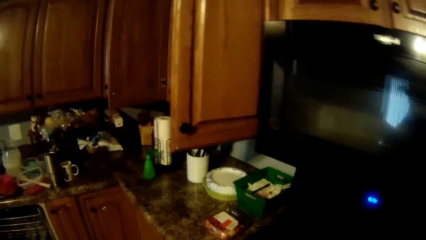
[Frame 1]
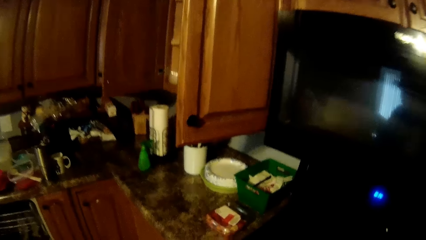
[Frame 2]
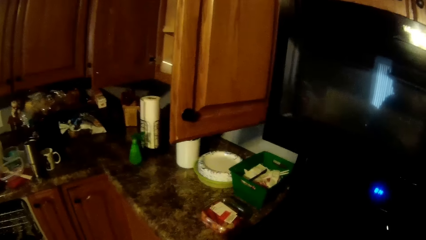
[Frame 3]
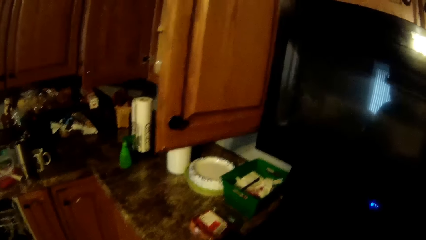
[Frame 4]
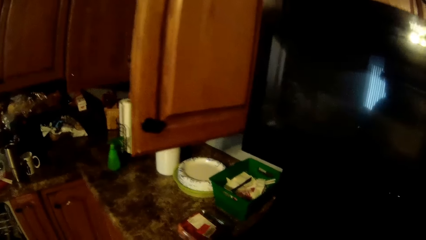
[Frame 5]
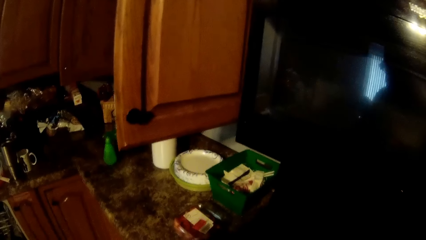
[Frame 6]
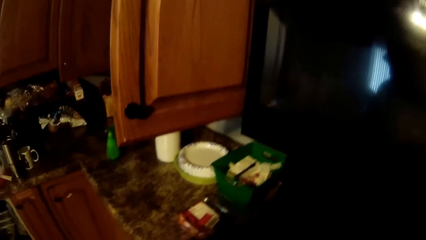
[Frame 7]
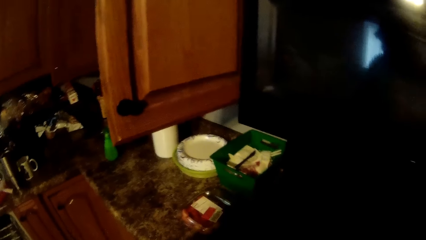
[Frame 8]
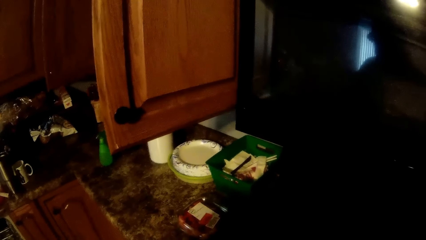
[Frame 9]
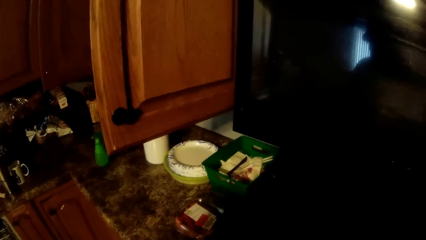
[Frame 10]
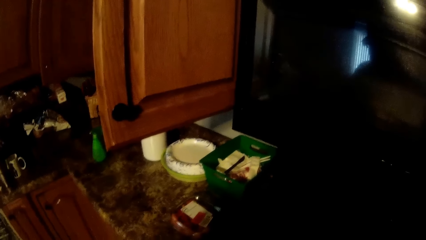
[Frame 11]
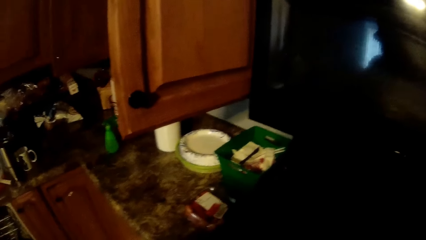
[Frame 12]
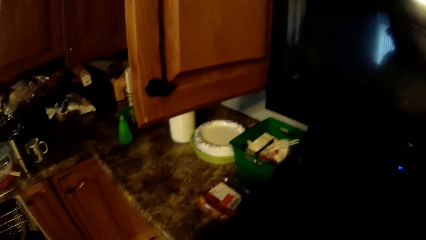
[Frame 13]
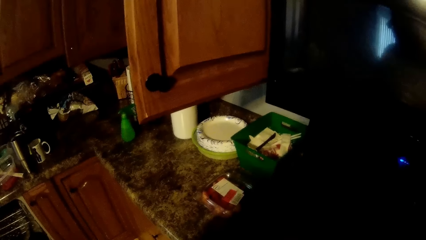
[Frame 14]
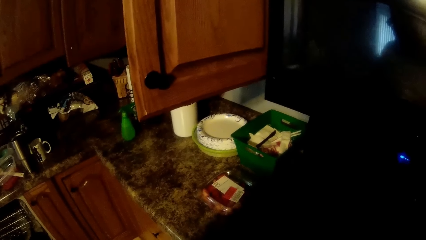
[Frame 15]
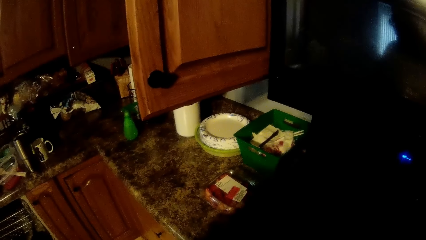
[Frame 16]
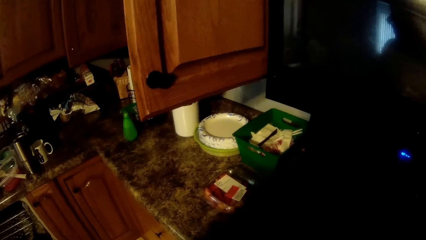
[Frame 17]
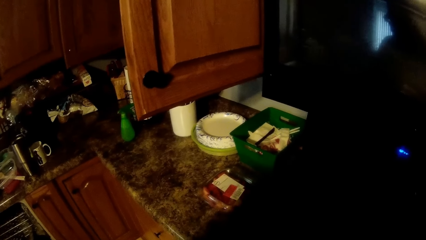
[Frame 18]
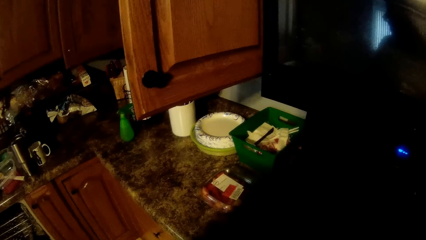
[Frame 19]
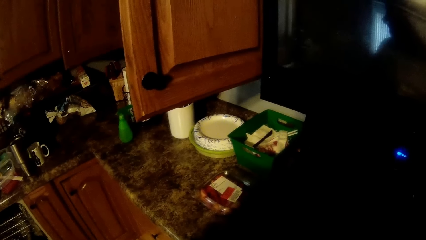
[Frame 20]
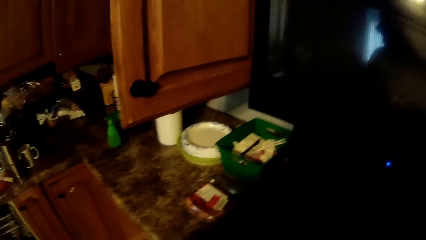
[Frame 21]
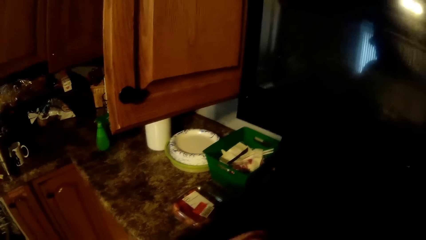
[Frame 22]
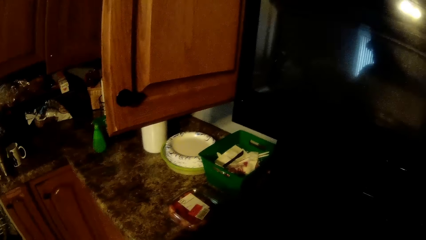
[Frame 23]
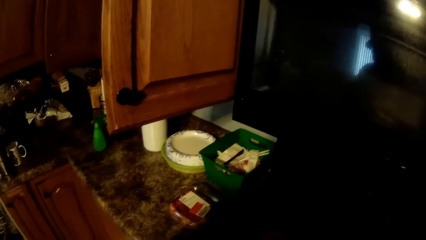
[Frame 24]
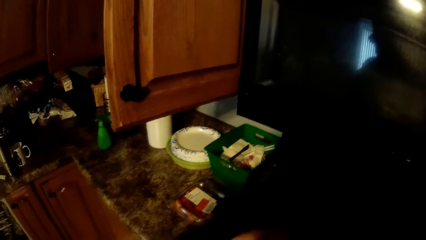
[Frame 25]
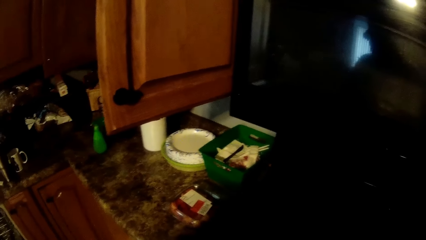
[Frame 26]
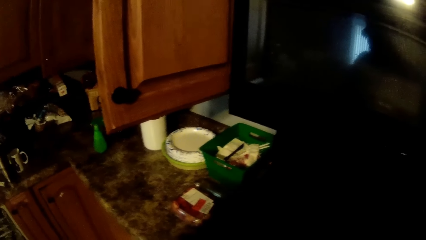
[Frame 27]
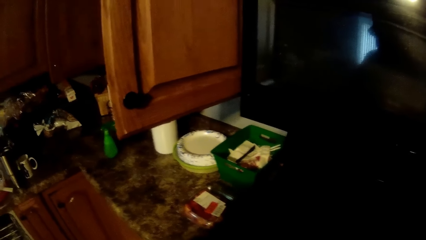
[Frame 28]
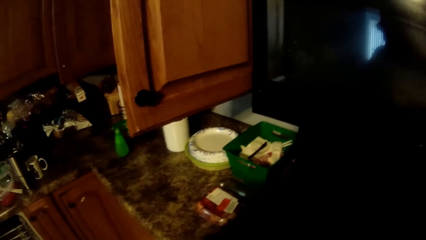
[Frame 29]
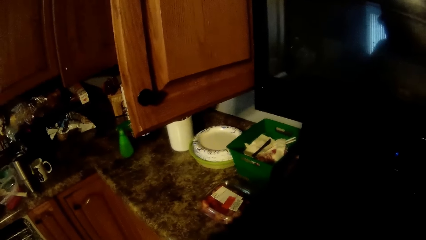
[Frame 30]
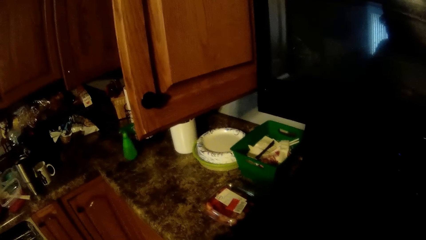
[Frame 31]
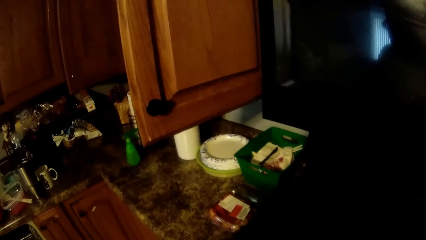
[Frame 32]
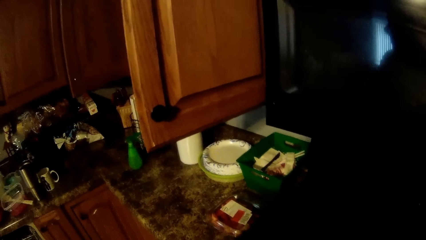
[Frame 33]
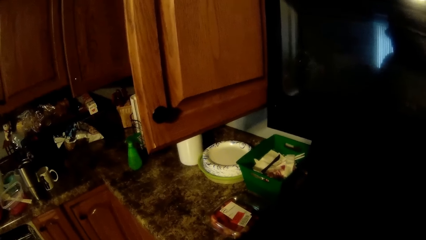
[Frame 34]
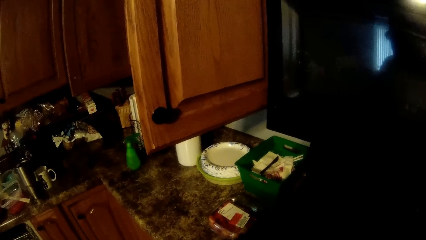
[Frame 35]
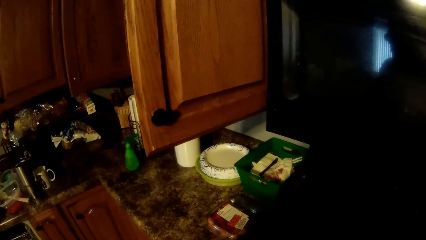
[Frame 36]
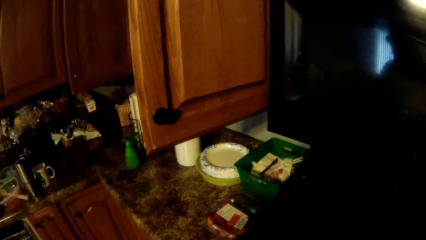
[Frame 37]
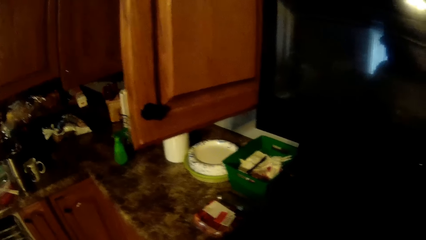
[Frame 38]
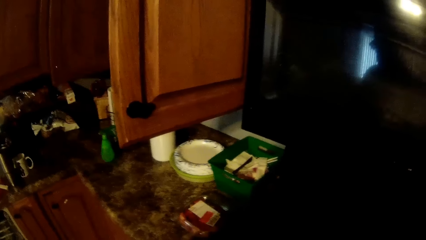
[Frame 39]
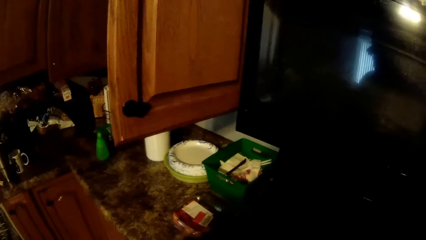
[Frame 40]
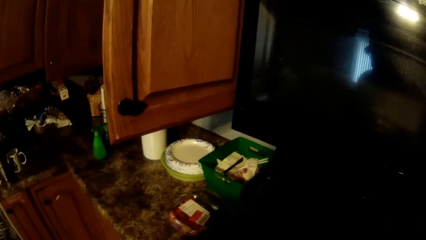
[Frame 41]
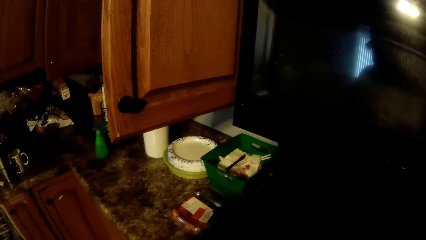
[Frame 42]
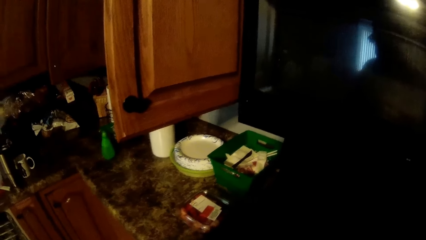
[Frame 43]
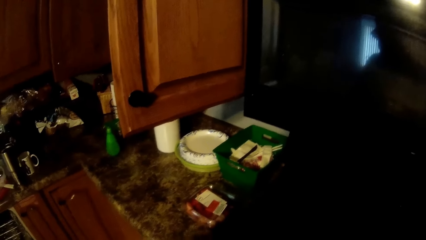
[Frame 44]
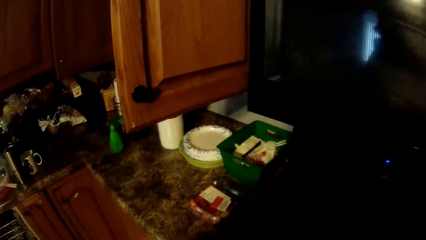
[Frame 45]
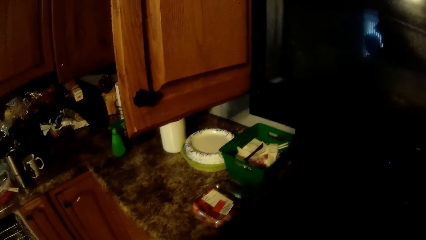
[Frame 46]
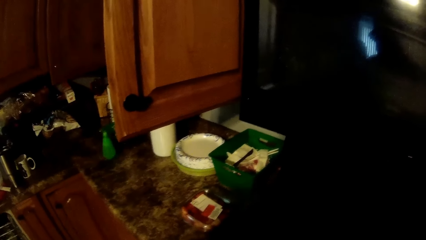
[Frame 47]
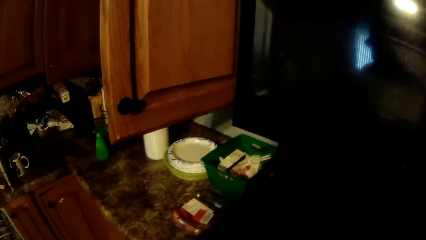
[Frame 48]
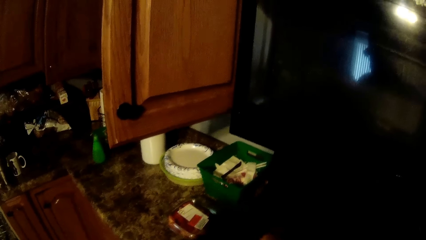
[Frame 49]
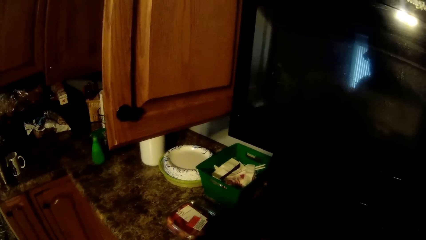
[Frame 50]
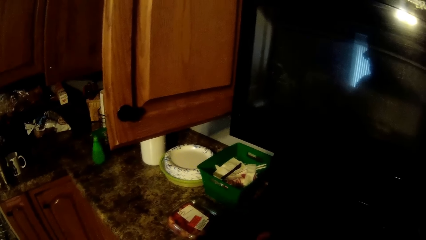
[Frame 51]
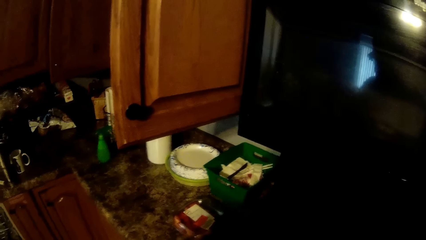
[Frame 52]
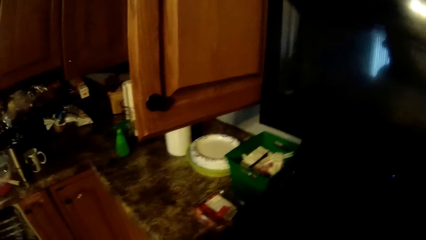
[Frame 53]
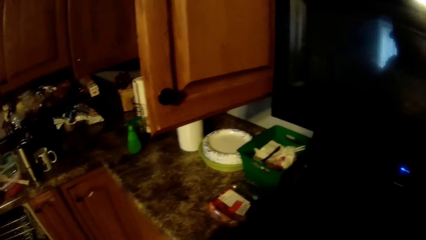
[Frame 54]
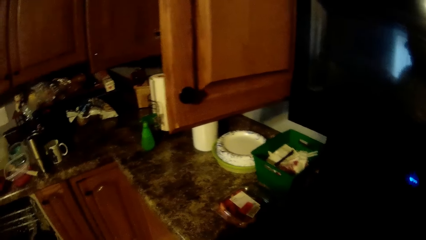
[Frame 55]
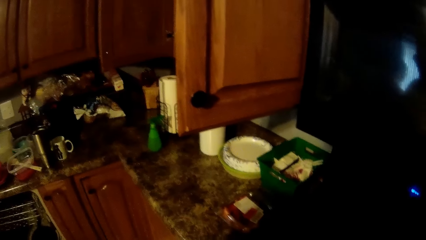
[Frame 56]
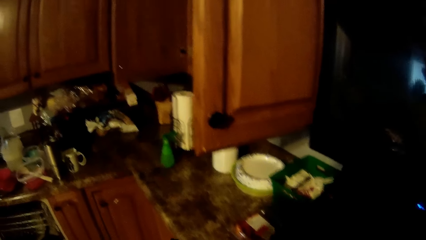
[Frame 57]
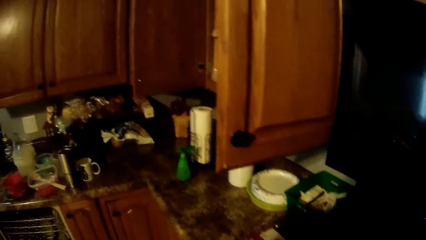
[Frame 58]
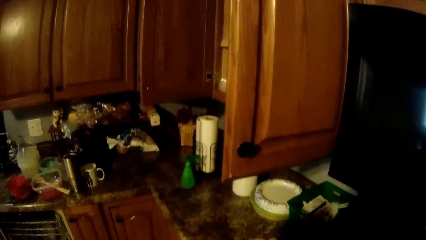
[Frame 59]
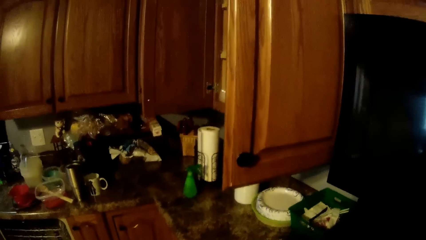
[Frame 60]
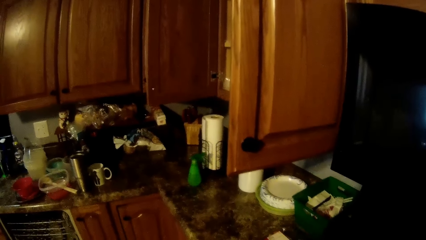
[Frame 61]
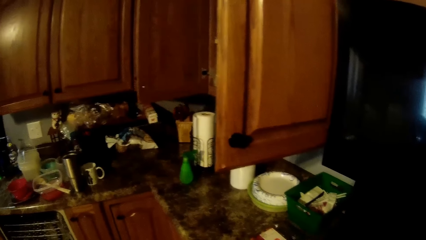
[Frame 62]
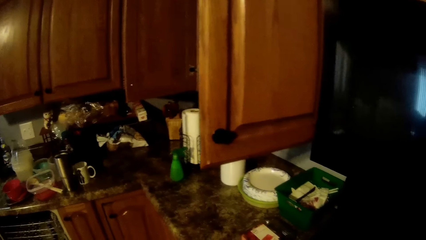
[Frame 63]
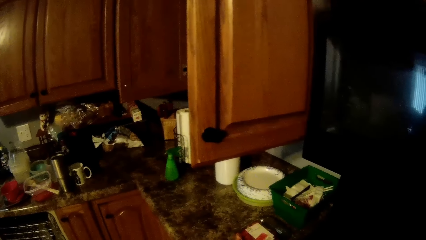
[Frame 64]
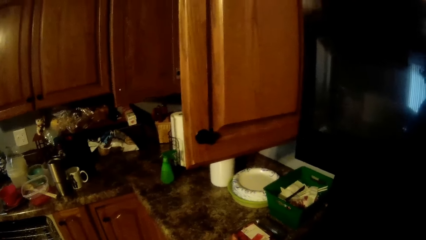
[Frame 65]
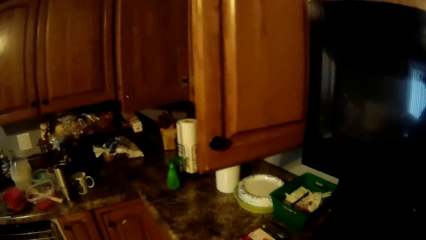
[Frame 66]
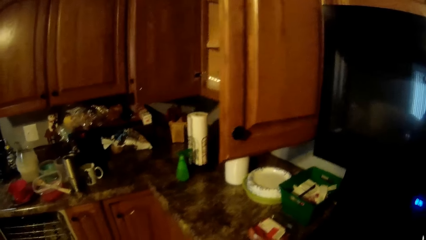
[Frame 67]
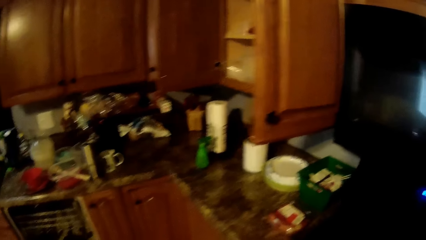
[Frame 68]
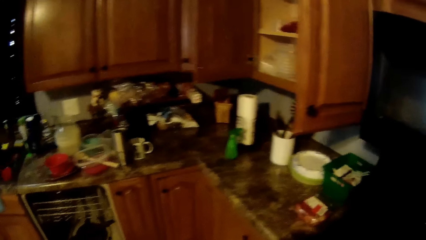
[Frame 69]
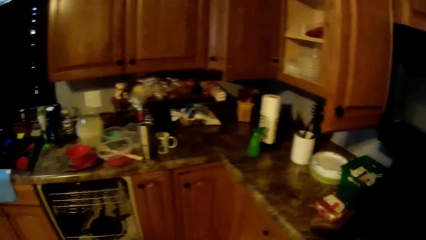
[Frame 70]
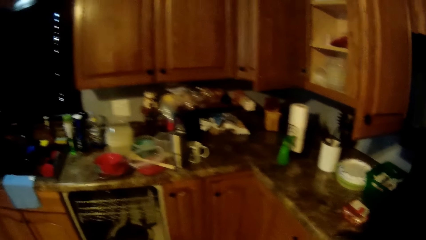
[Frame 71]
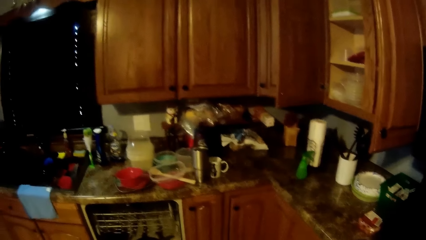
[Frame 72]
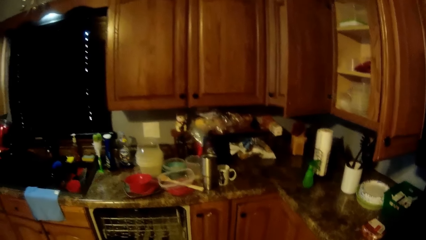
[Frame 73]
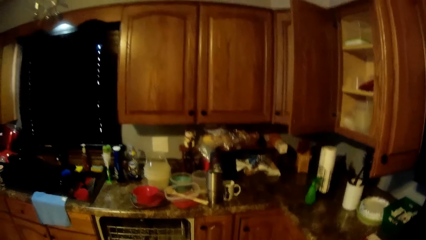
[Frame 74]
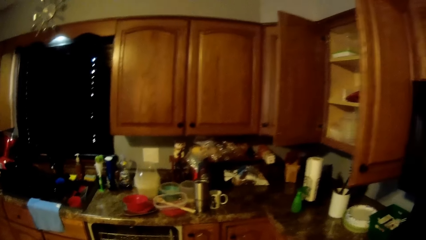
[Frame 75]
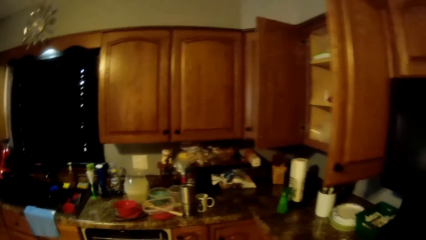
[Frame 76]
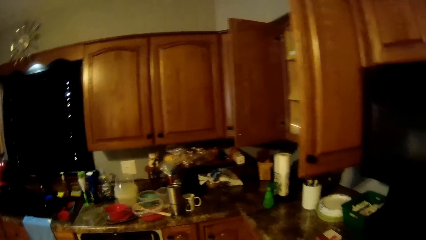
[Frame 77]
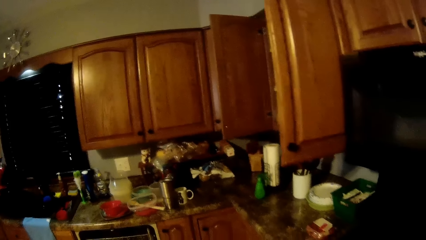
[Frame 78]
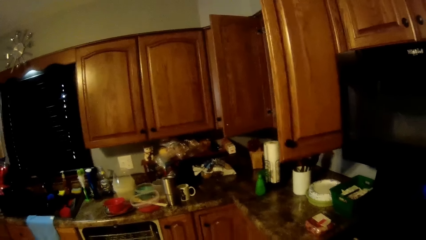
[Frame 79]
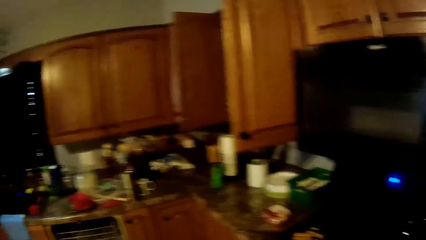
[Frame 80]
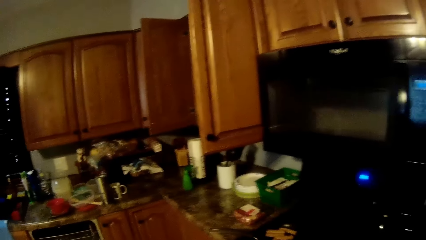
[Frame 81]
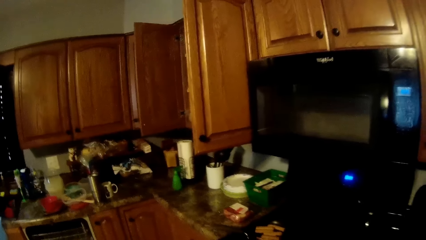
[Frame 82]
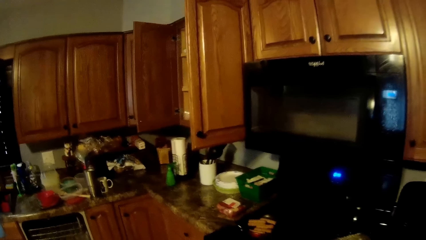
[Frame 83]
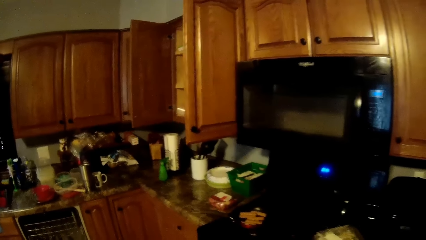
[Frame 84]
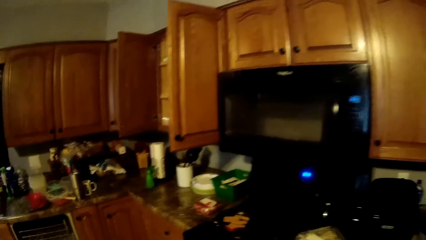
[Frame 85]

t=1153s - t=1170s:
The camera wearer looks around.
